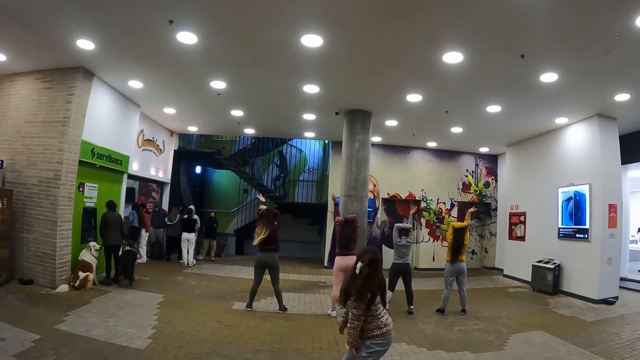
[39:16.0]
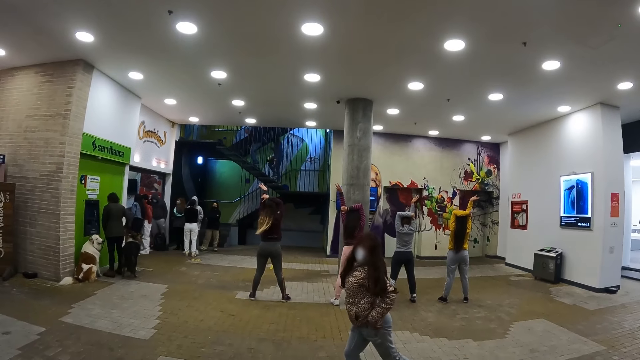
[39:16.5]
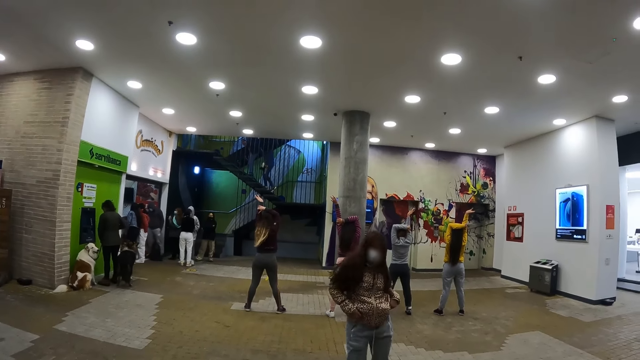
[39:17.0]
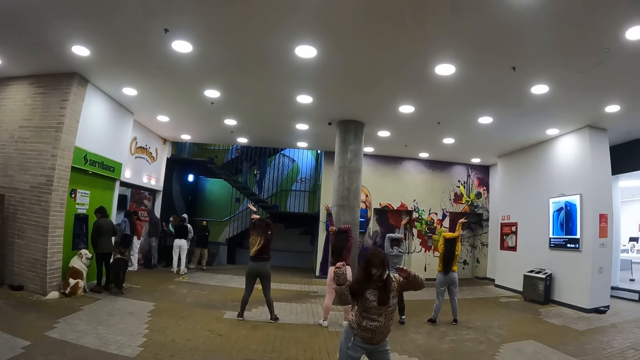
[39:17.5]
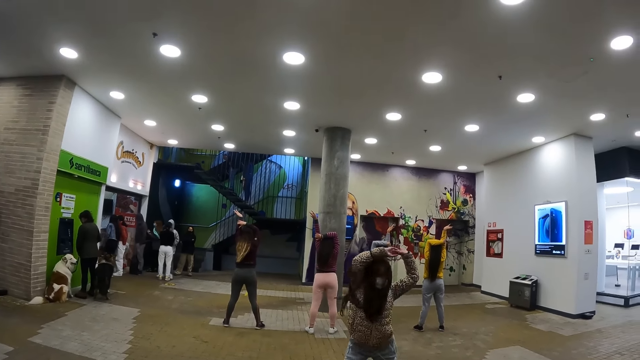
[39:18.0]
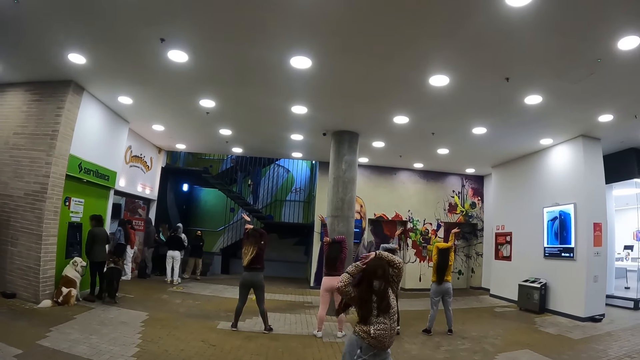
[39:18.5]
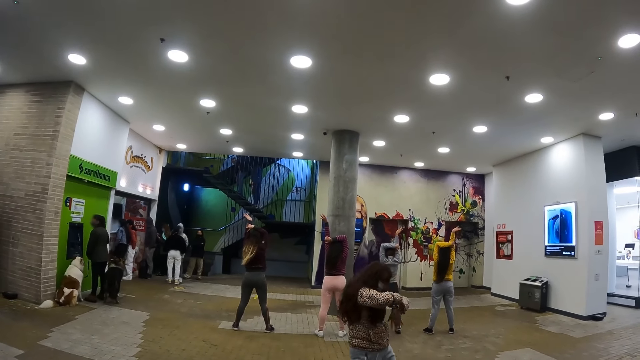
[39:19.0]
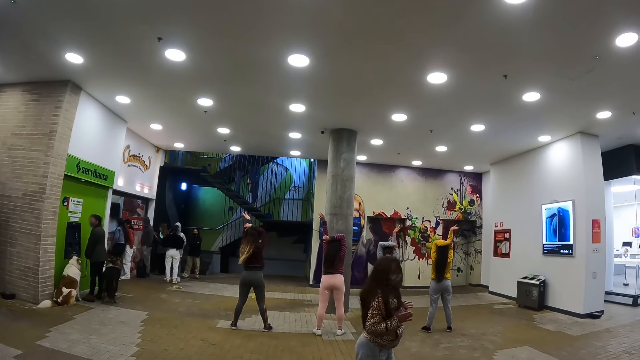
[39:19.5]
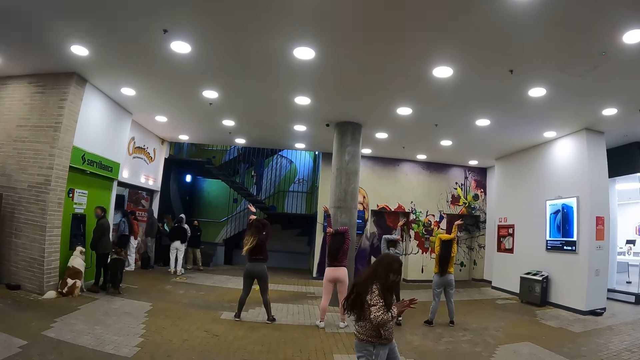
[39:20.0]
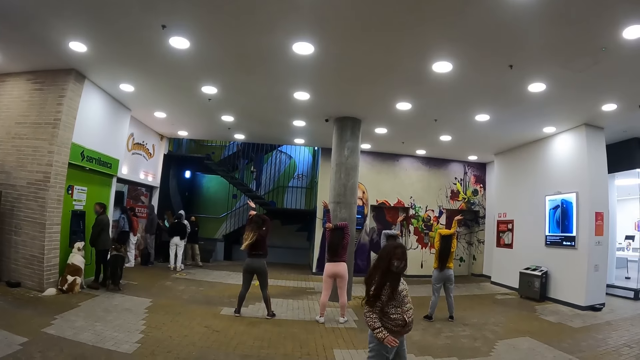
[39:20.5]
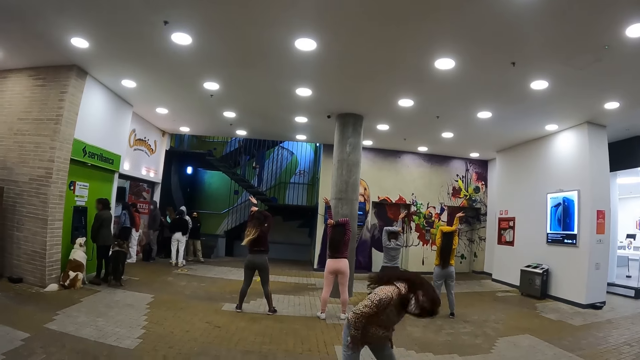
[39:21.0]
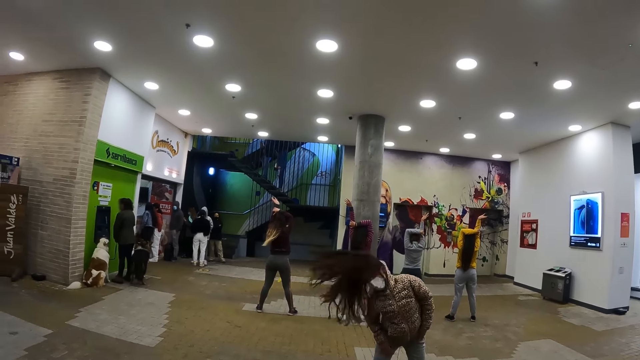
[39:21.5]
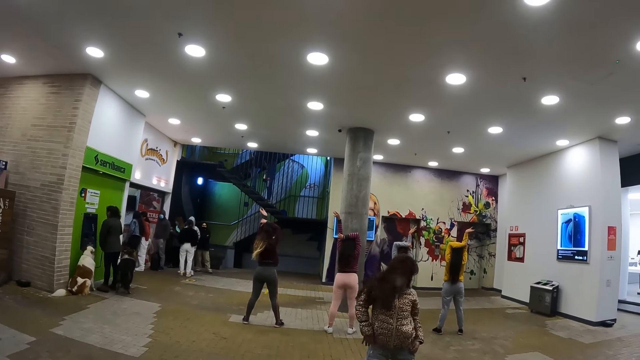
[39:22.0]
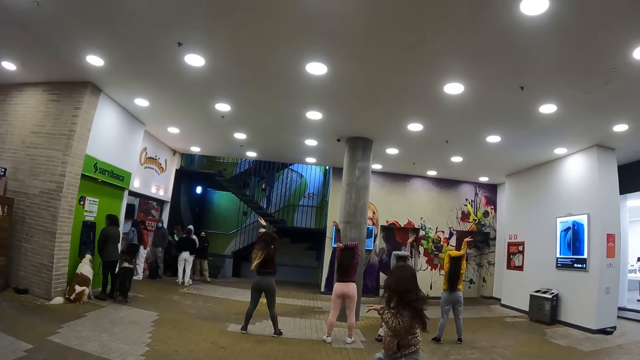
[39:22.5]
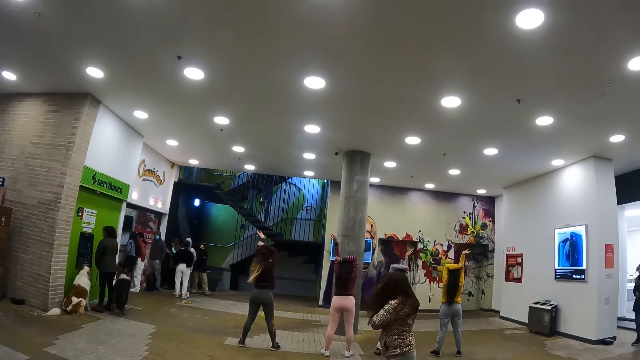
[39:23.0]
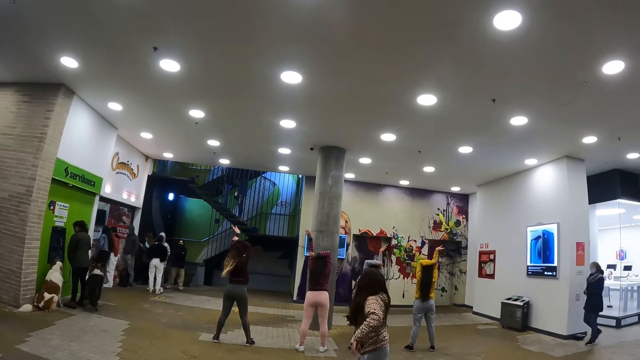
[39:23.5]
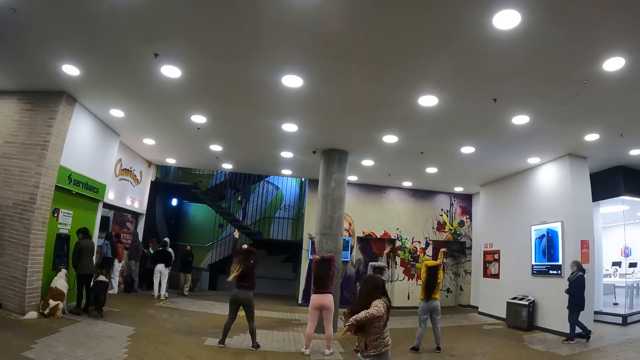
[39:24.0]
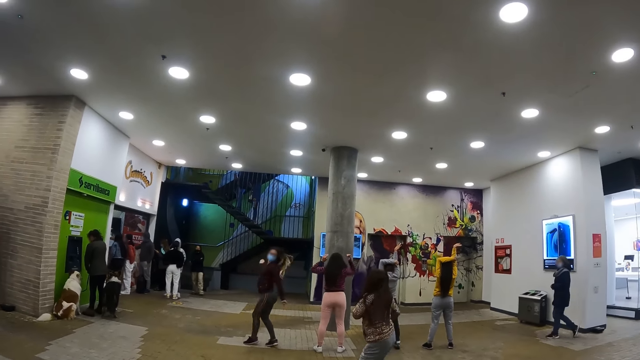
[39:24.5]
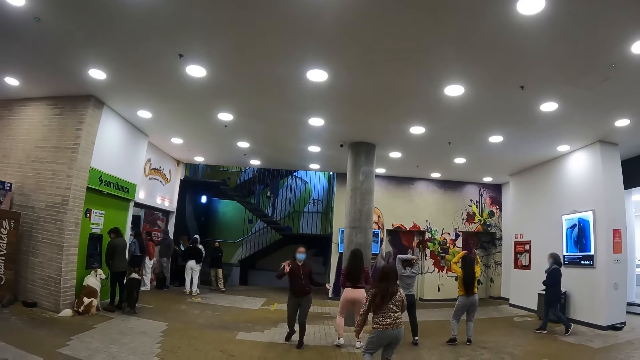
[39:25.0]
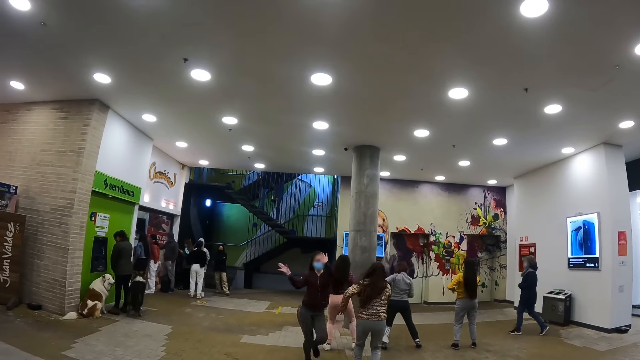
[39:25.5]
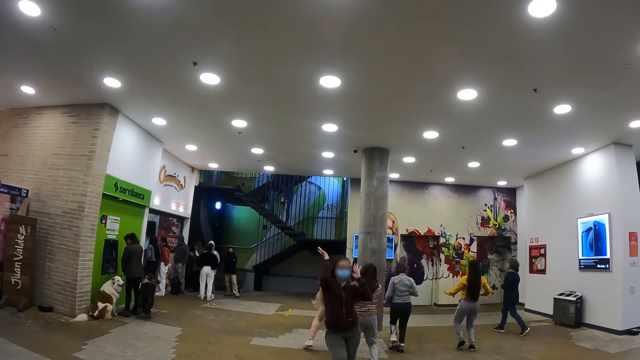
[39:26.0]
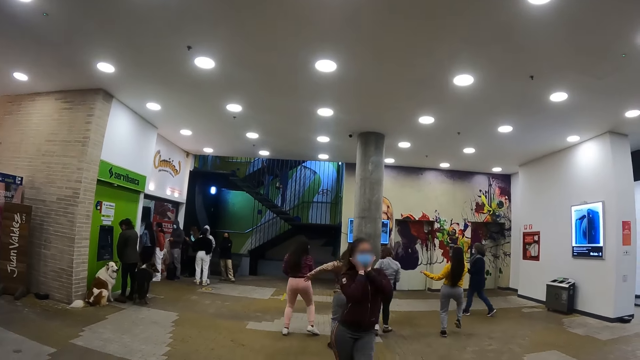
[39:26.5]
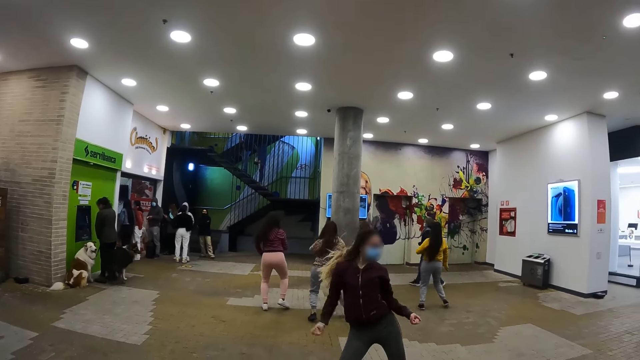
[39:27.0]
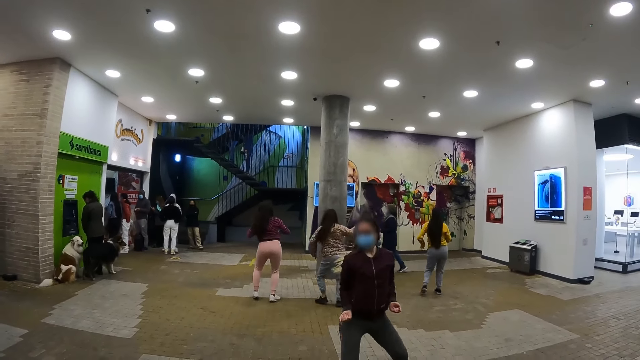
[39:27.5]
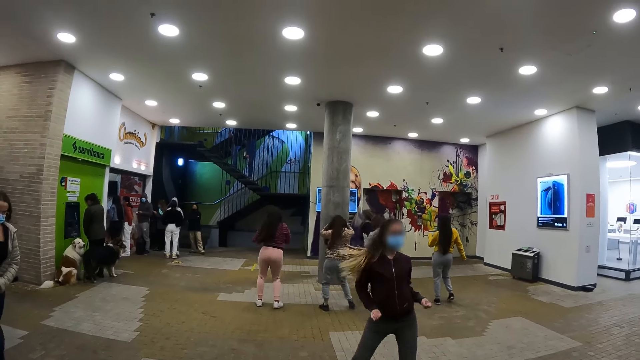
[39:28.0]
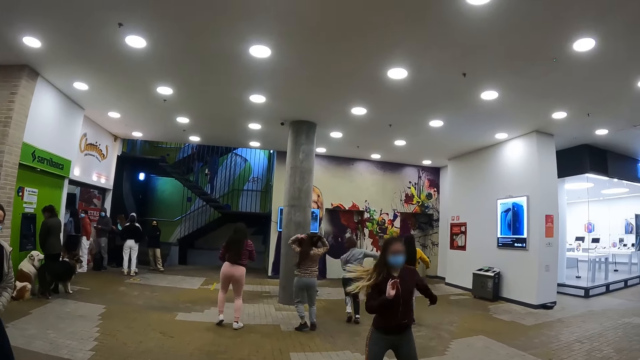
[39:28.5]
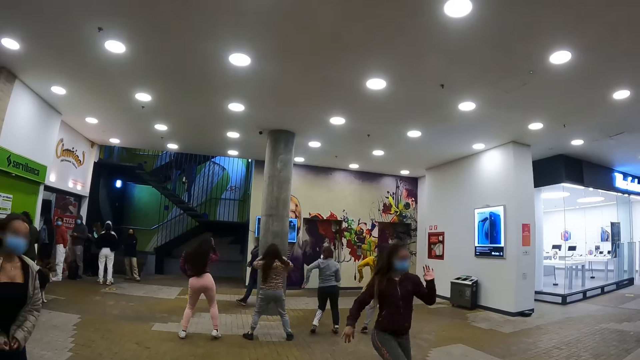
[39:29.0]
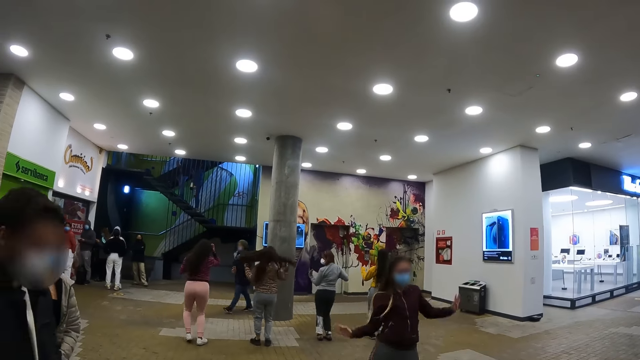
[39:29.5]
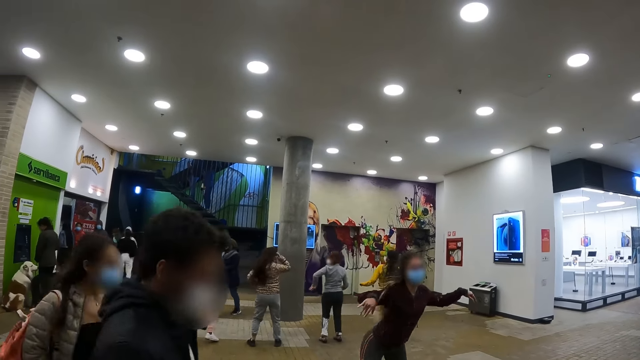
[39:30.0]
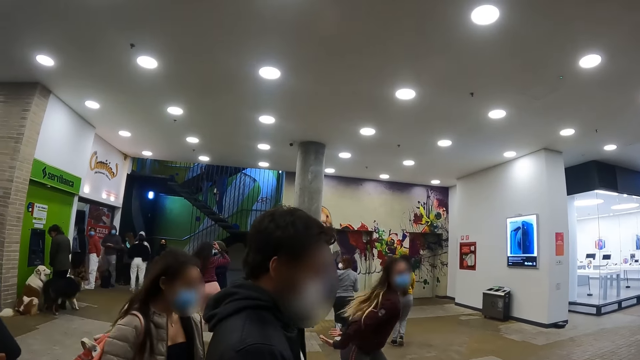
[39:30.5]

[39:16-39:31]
A person dances in the room.

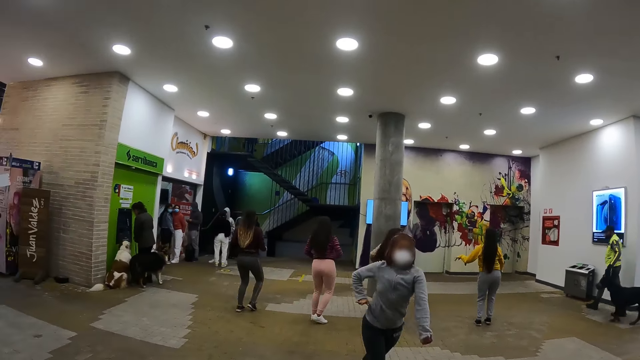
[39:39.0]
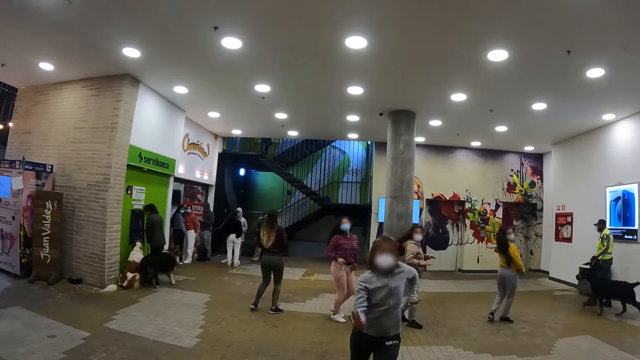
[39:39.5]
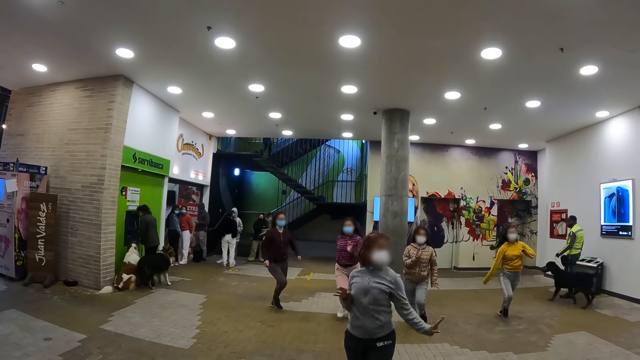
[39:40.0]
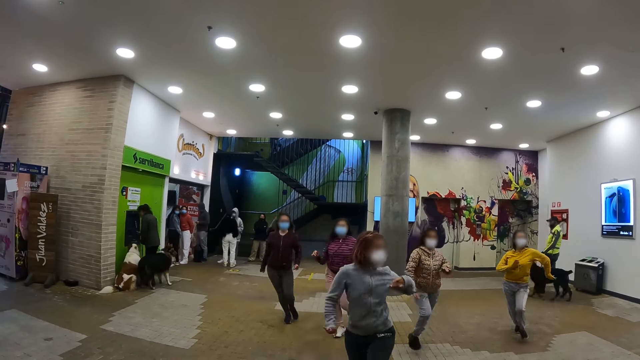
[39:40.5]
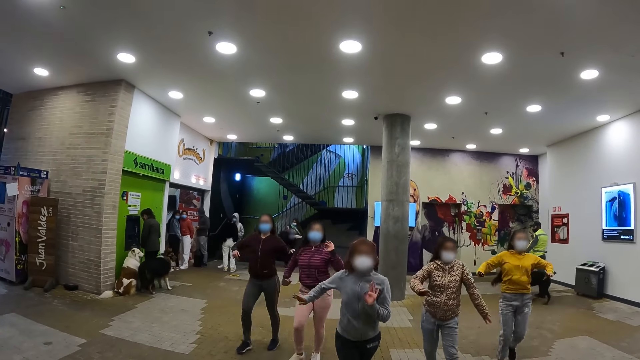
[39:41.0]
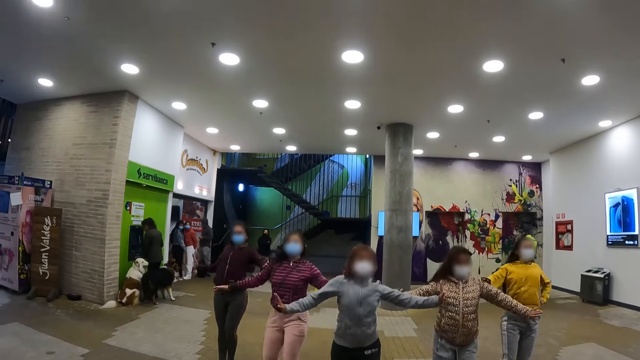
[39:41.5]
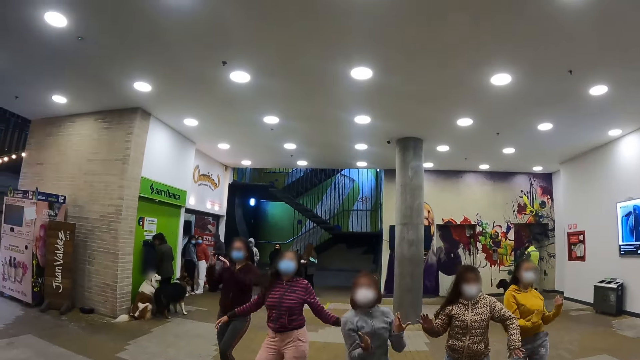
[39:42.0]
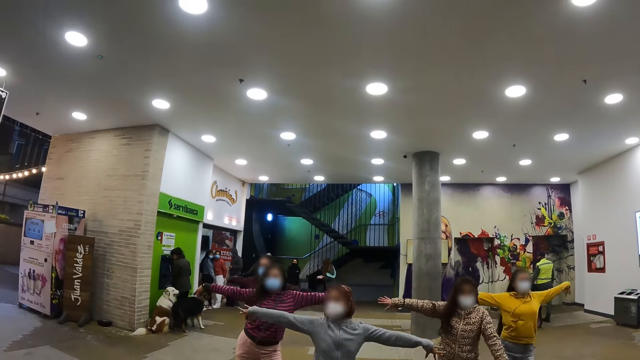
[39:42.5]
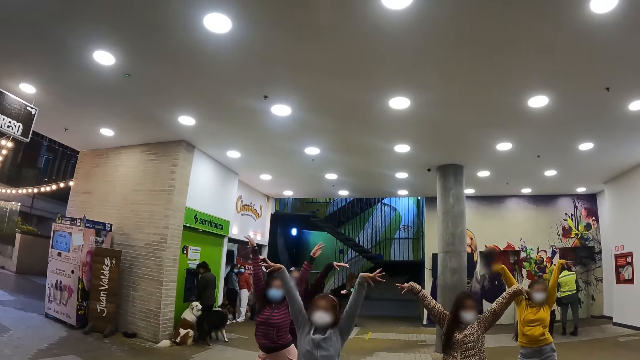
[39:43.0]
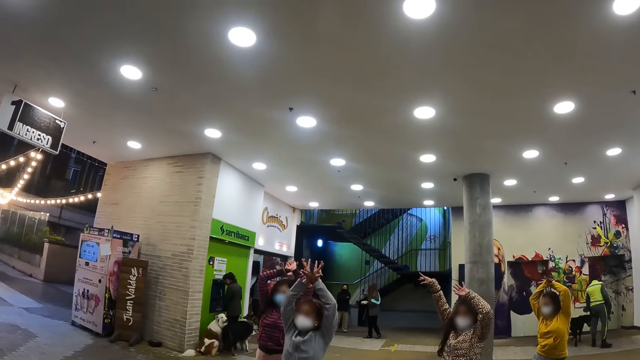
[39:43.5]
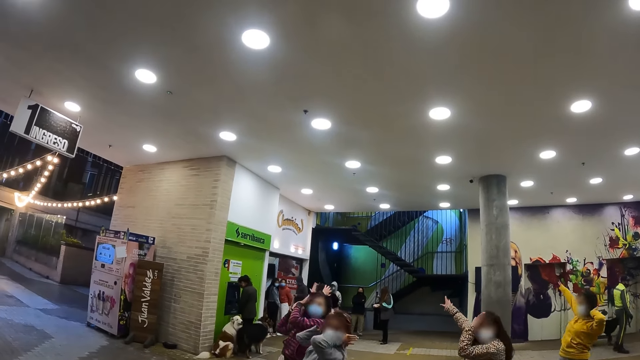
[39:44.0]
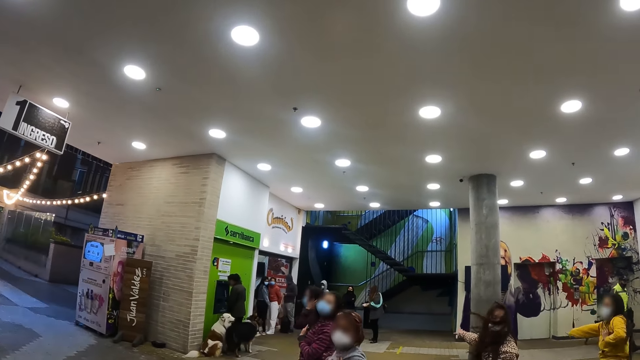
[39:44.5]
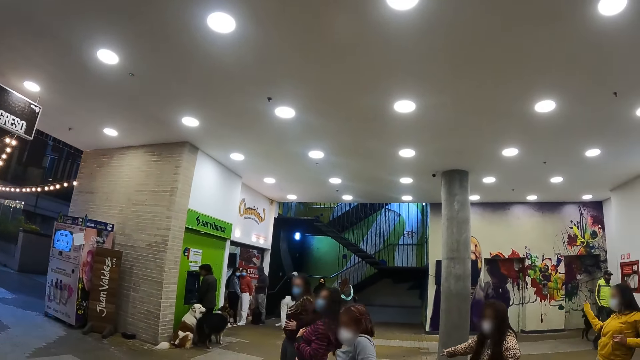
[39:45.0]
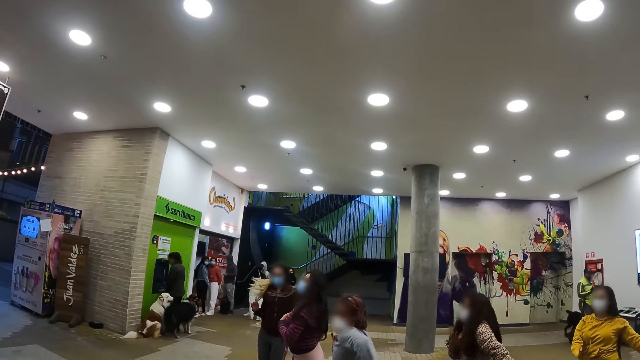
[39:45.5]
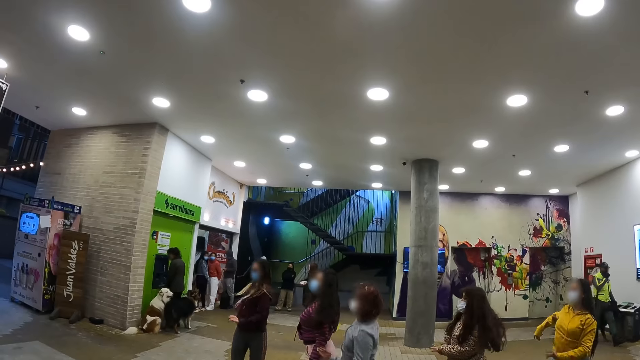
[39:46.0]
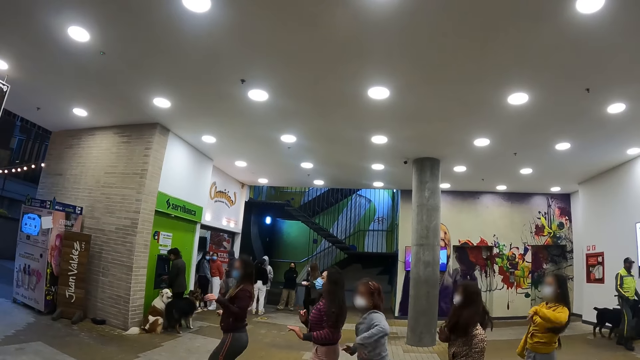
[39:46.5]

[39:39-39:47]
A person walks in the room with a dog.
